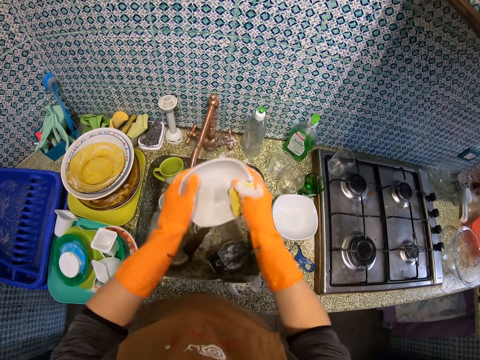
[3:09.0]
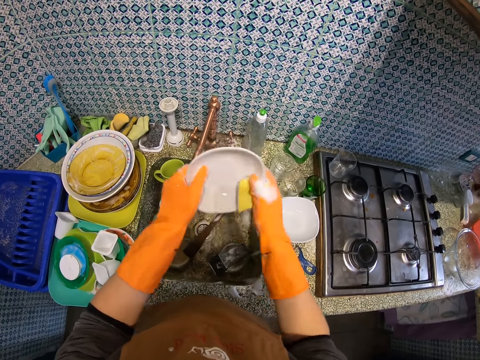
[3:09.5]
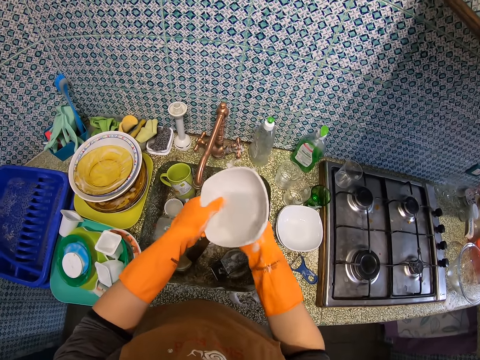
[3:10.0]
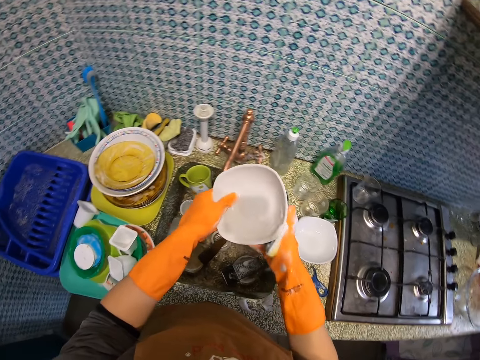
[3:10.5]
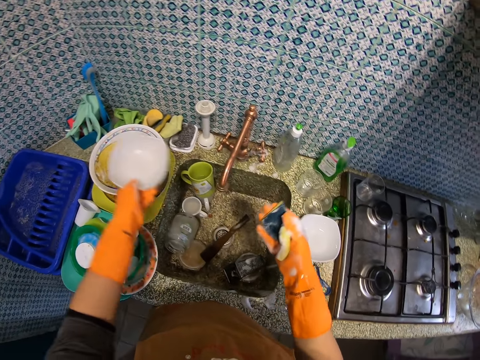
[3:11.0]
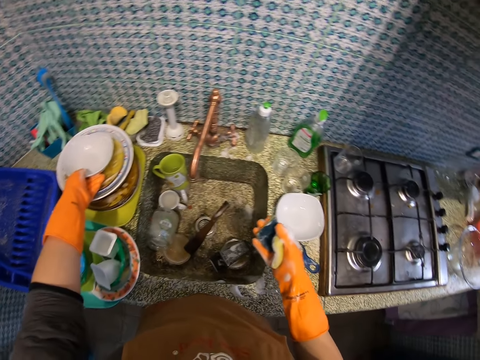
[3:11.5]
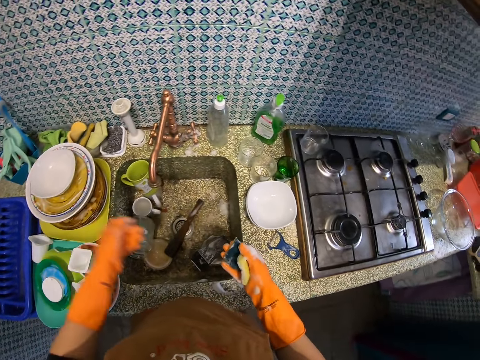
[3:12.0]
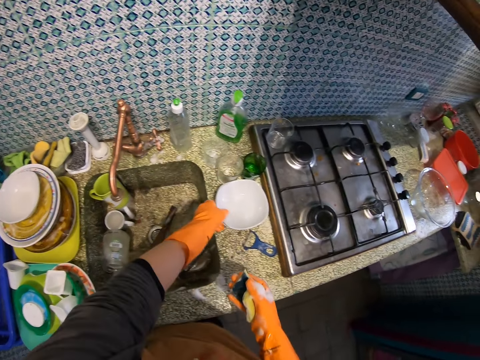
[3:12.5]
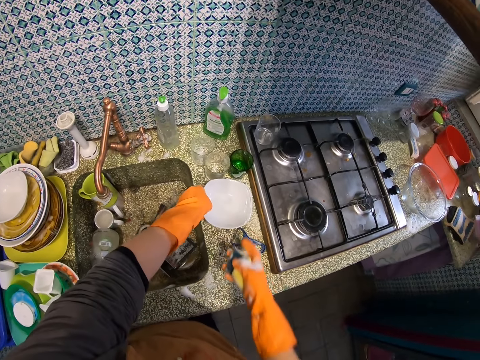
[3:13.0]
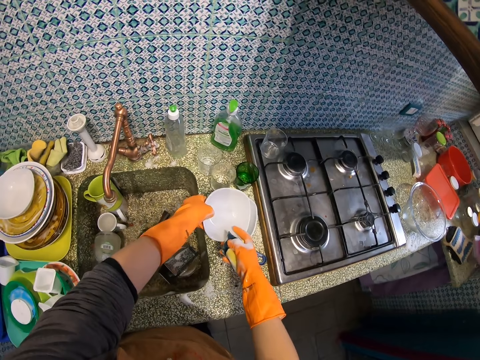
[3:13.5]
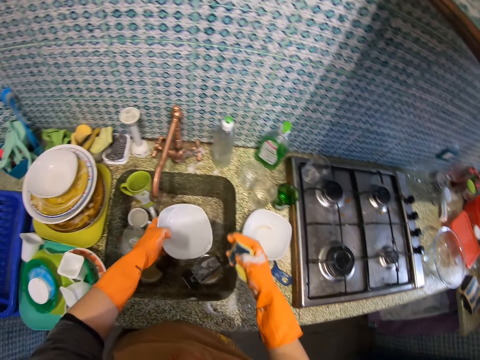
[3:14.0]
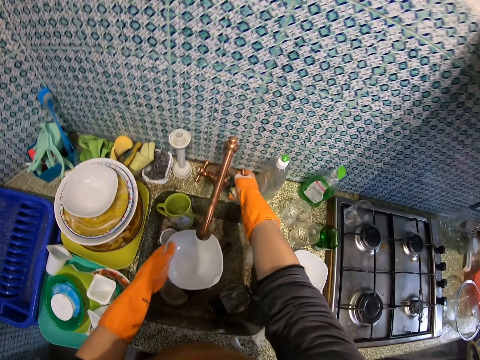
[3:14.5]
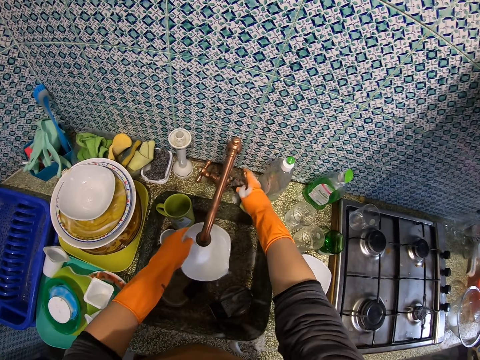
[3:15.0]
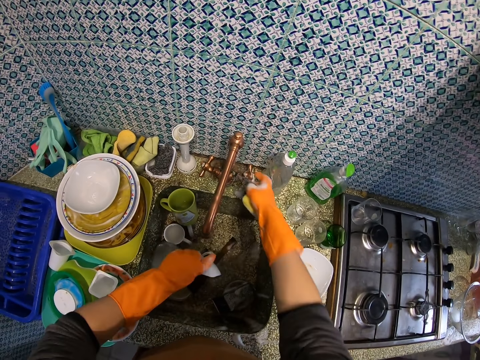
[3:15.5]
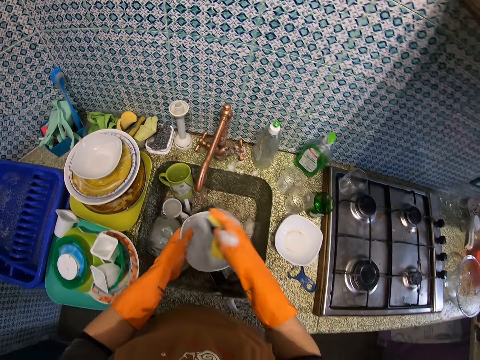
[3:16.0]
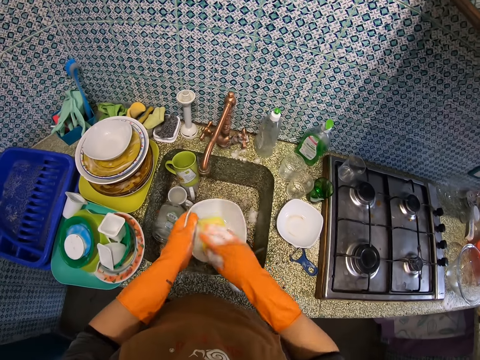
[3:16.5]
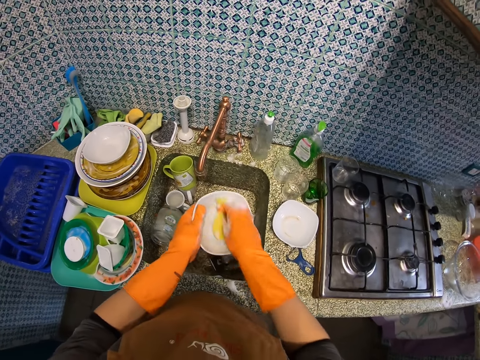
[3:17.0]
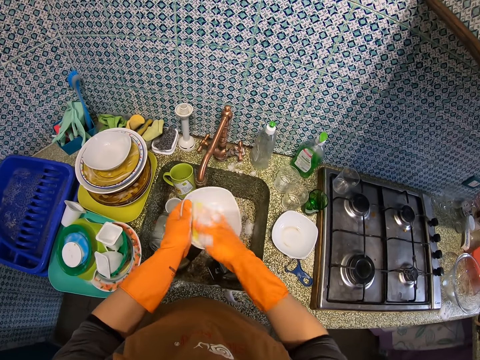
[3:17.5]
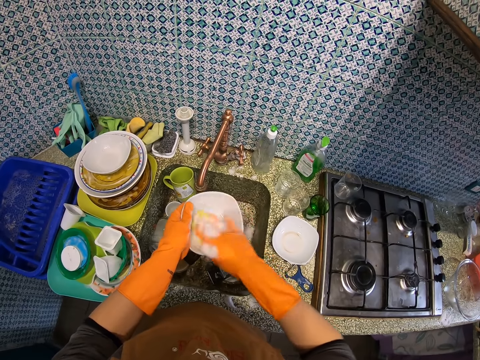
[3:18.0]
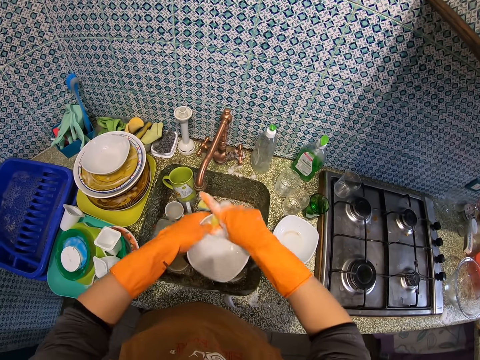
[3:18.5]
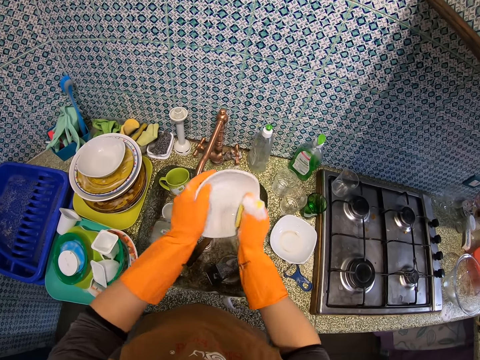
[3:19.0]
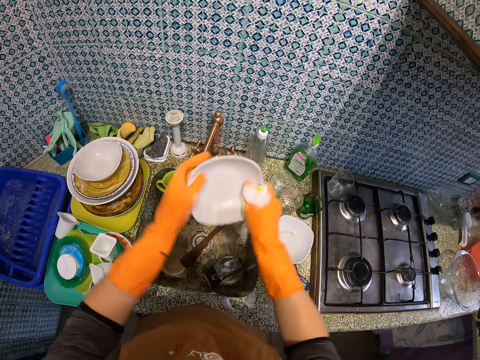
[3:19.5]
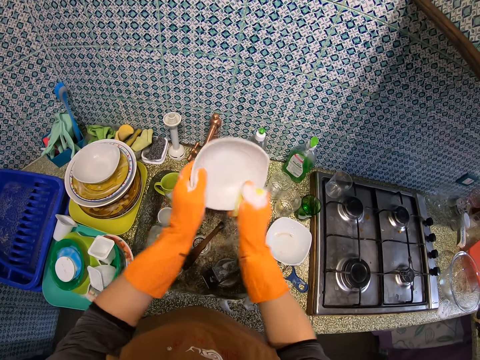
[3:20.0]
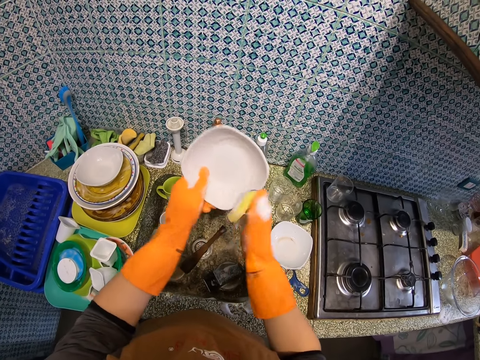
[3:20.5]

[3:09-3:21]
The camera wearer places the side plate on another dish on the sink table. They take the side plate placed on the sink table. They open the water tap, rinse the side plate, and close the water tap. They wash the side plate with a dish washing sponge.

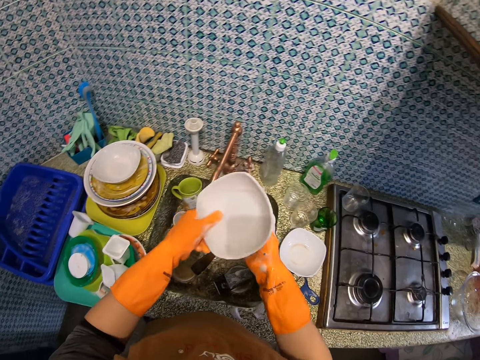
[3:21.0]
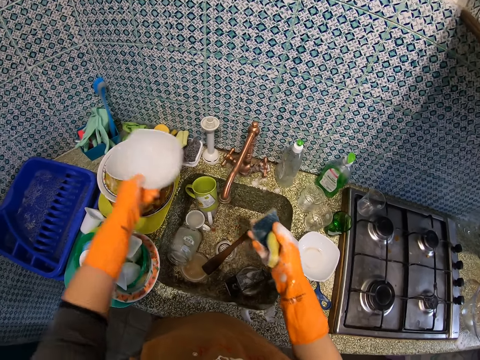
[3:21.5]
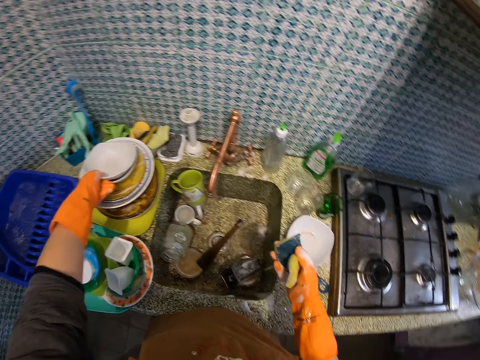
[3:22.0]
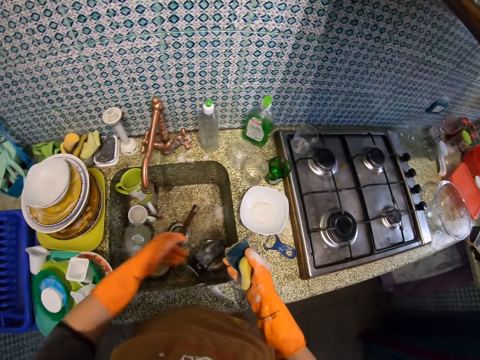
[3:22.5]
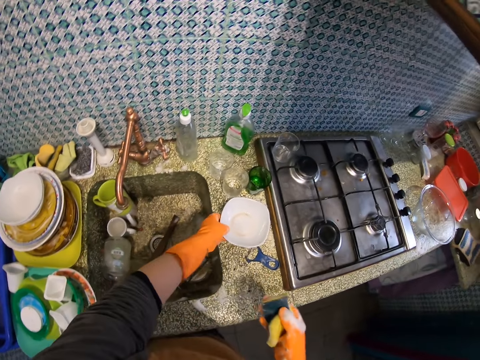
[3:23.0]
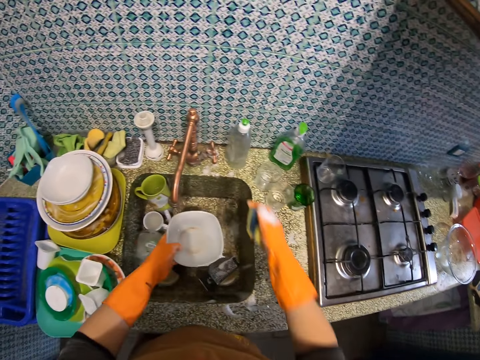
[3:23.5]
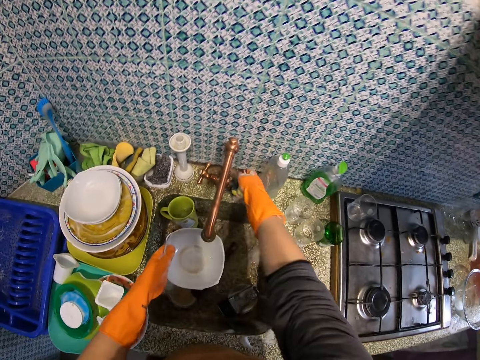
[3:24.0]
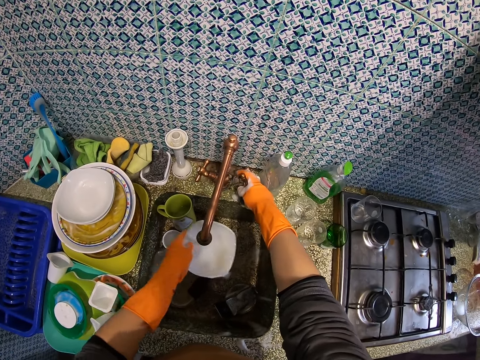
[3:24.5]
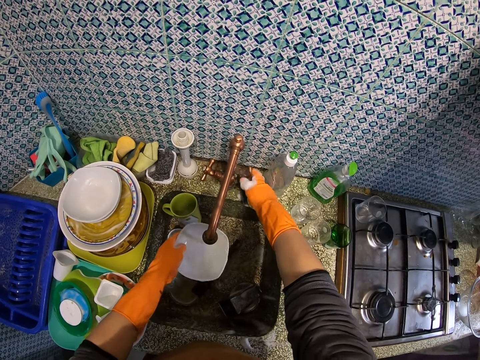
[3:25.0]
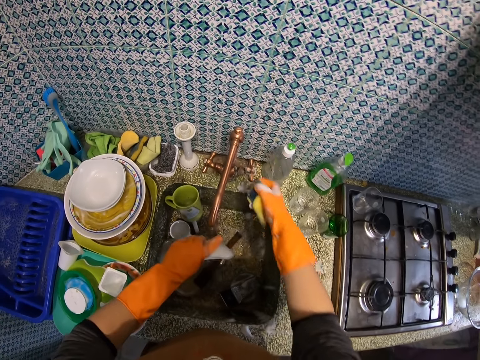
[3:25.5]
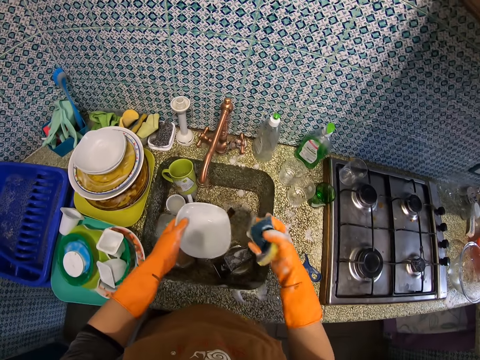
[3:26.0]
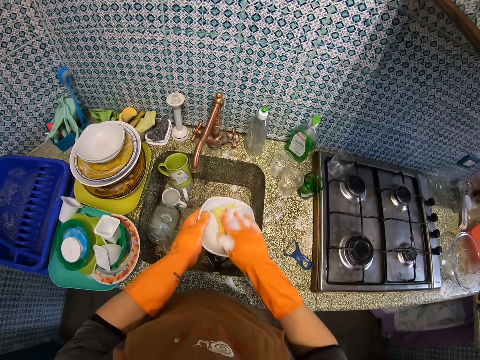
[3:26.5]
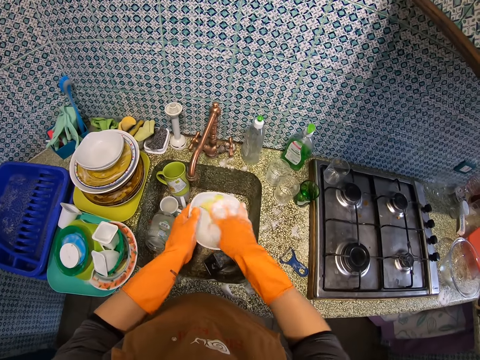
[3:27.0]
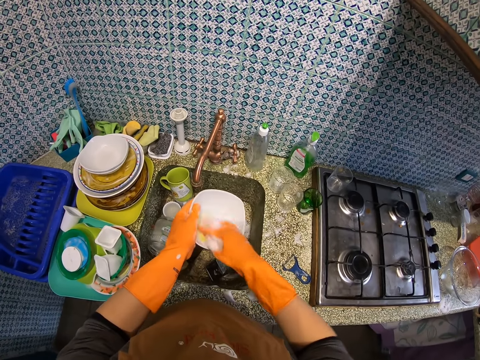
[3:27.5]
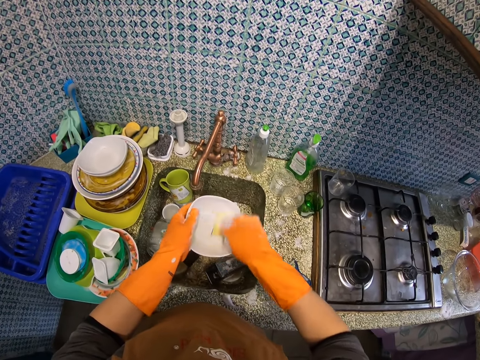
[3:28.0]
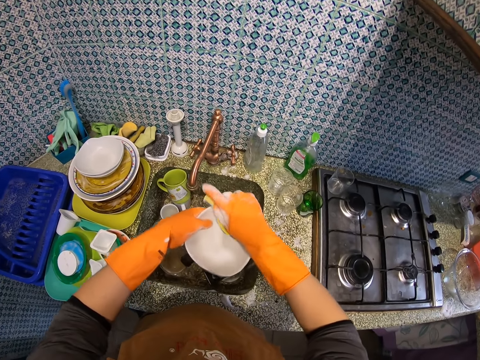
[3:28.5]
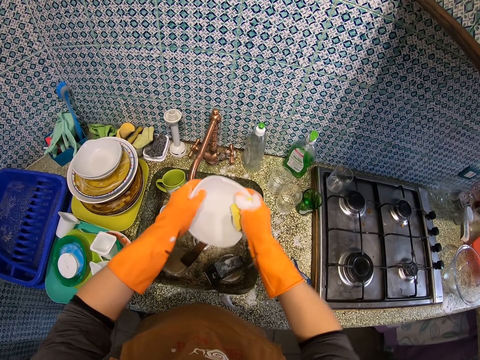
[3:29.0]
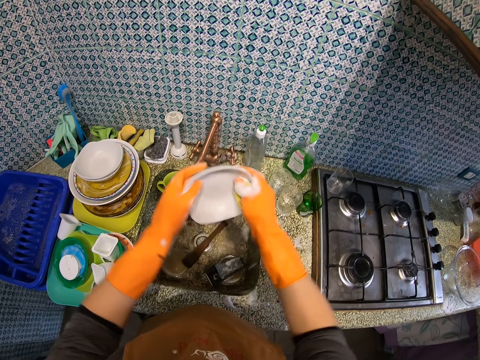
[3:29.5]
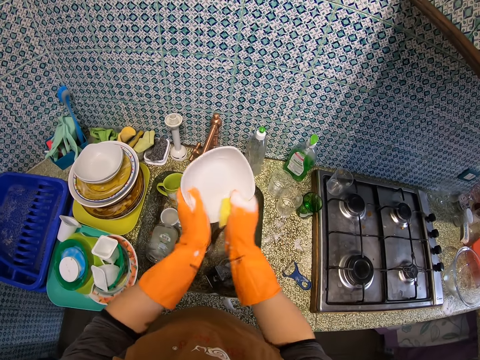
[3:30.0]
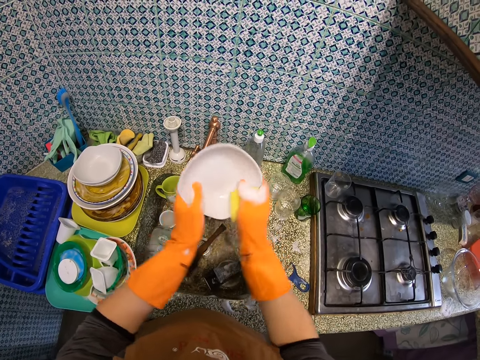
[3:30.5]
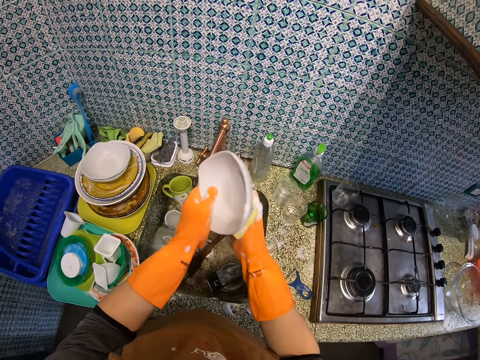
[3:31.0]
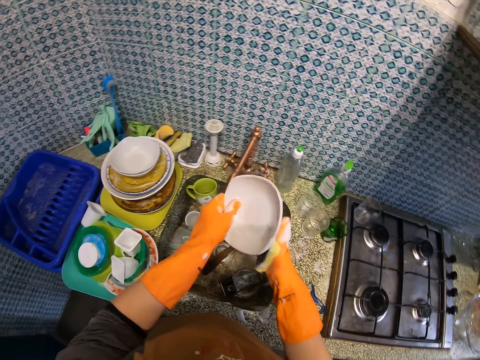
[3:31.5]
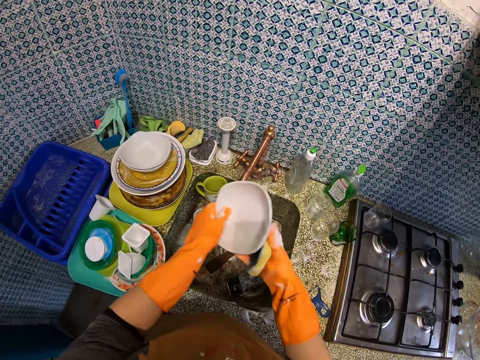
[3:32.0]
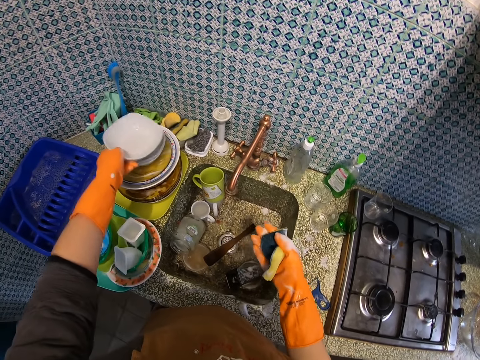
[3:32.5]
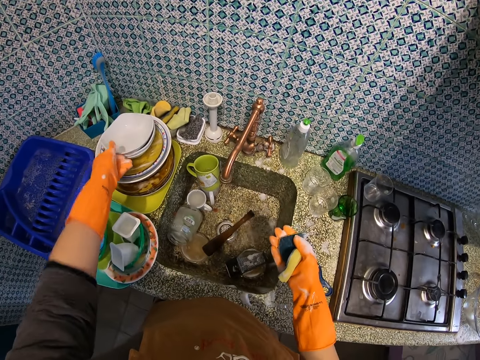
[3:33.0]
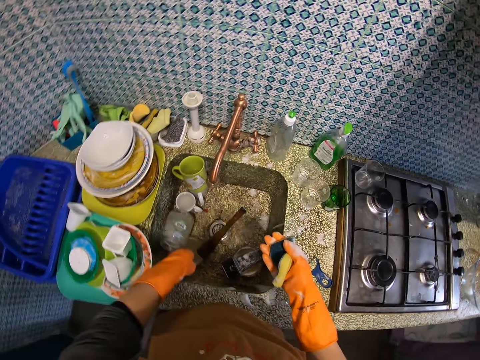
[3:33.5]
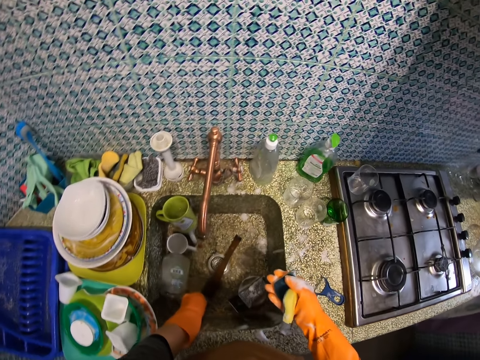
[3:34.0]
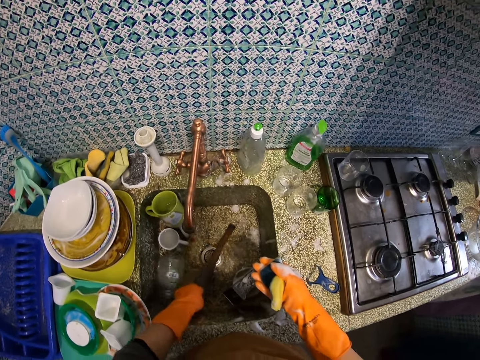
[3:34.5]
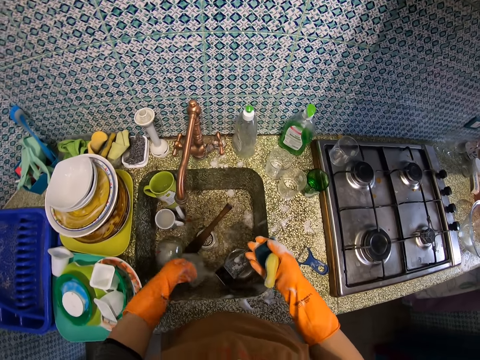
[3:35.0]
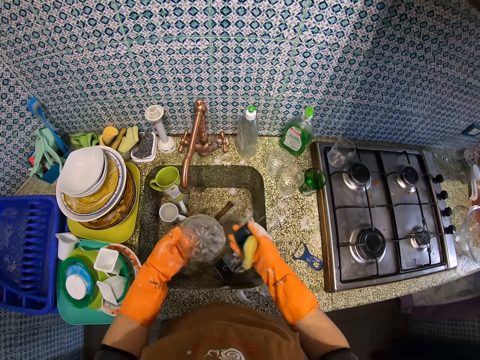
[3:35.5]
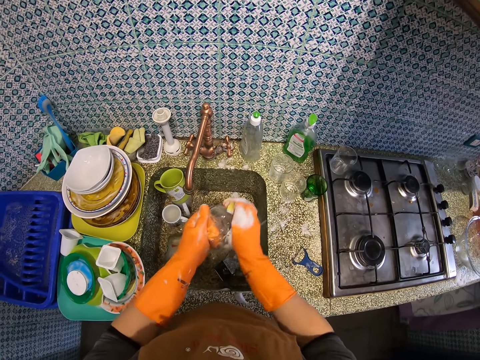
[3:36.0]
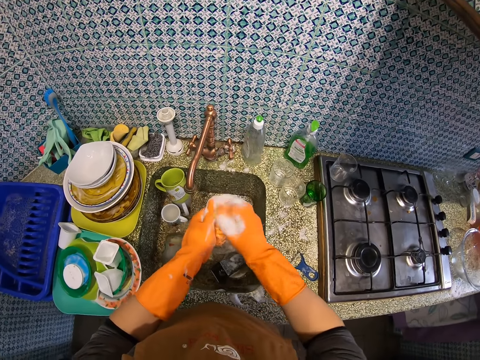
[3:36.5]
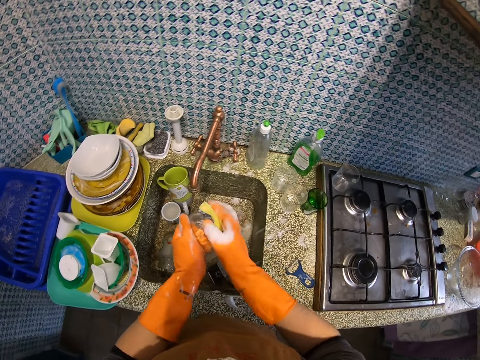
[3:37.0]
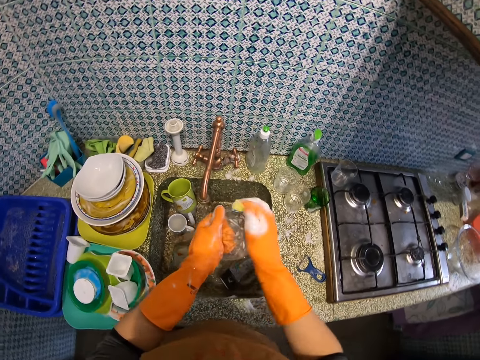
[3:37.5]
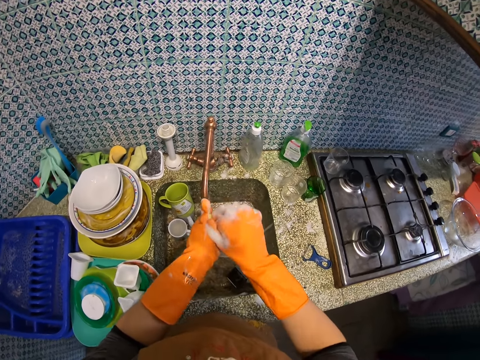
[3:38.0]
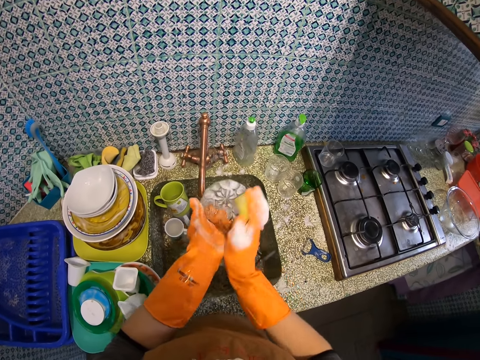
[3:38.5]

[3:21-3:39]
The camera wearer places the side plate on another dish on the sink table. They take the side plate placed on the sink table. They open the water tap, rinse the side plate, and close the water tap. They wash the side plate with a dish washing sponge. They place the side plate on another dish on the sink table. They take the bowl placed in the sink. They wash the bowl with the dish washing sponge.
